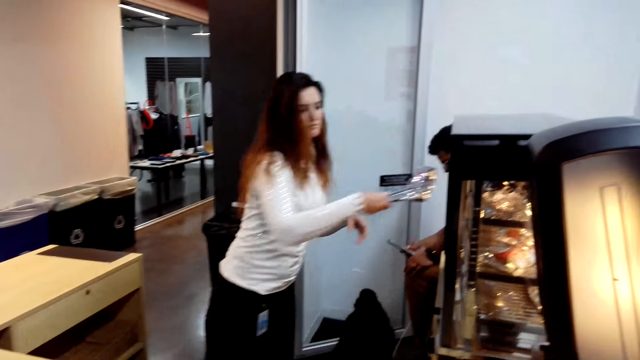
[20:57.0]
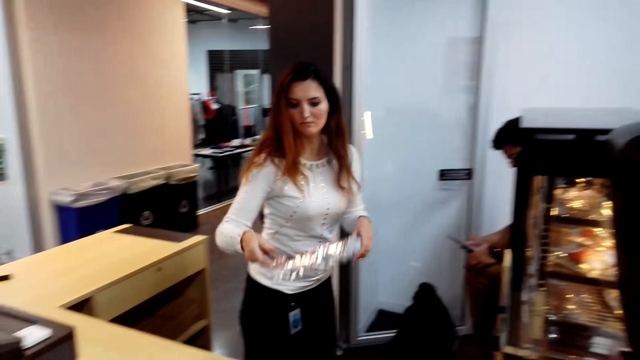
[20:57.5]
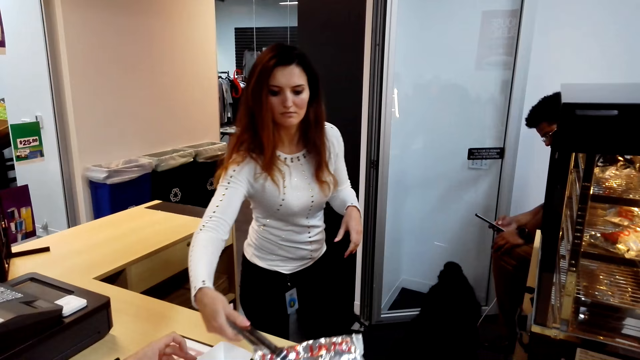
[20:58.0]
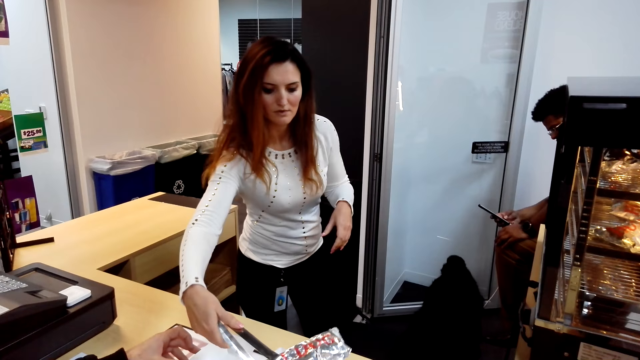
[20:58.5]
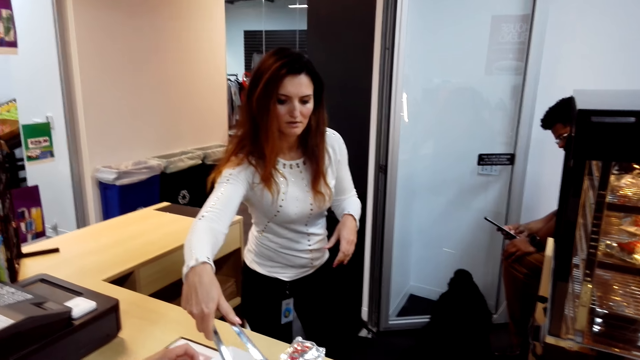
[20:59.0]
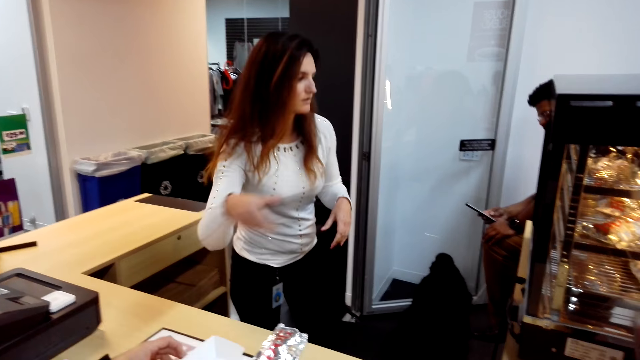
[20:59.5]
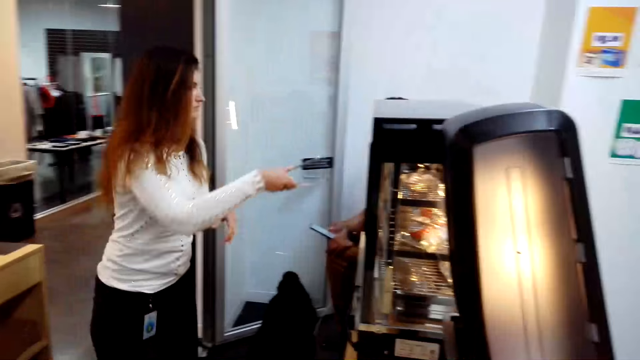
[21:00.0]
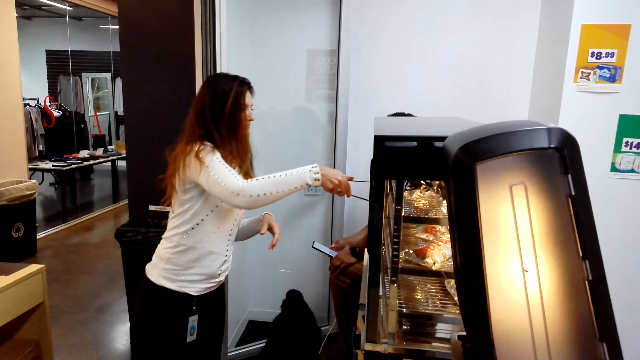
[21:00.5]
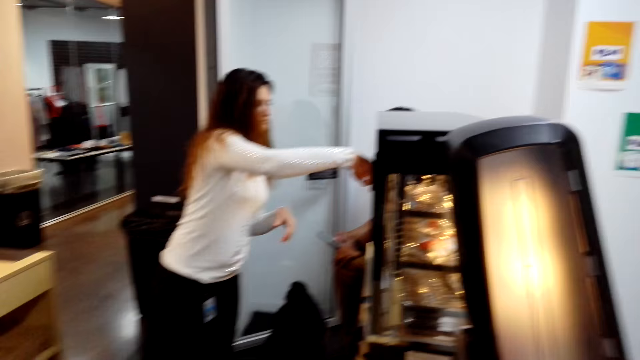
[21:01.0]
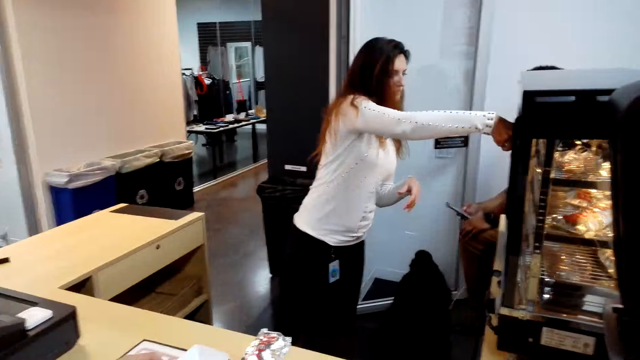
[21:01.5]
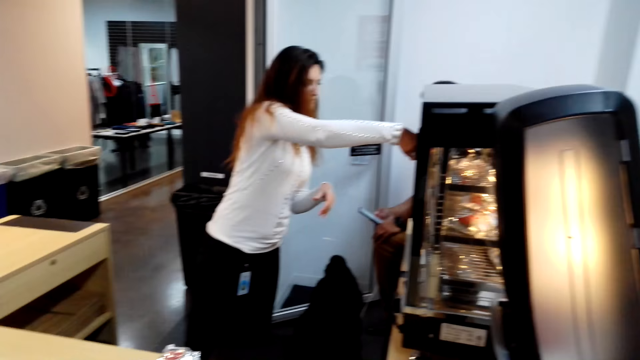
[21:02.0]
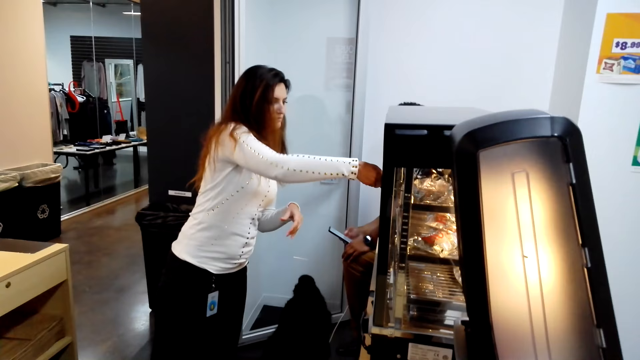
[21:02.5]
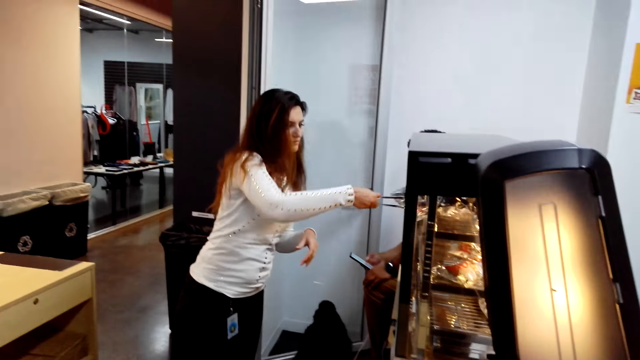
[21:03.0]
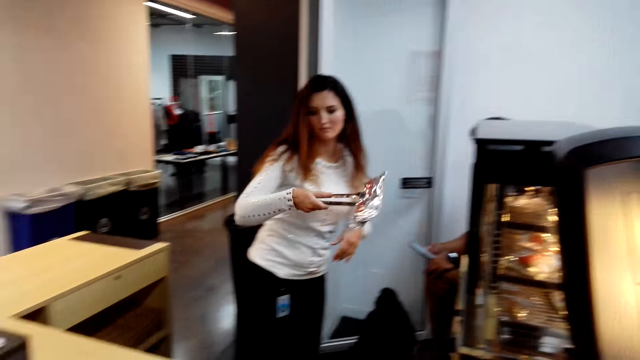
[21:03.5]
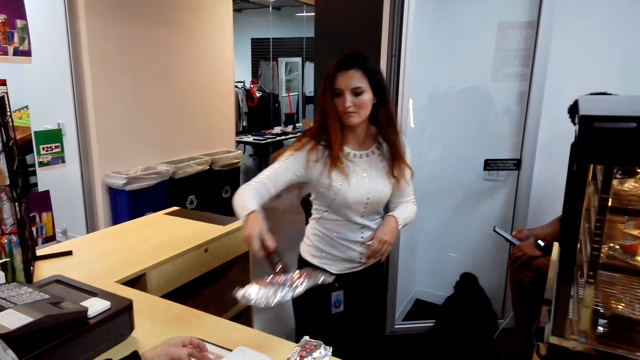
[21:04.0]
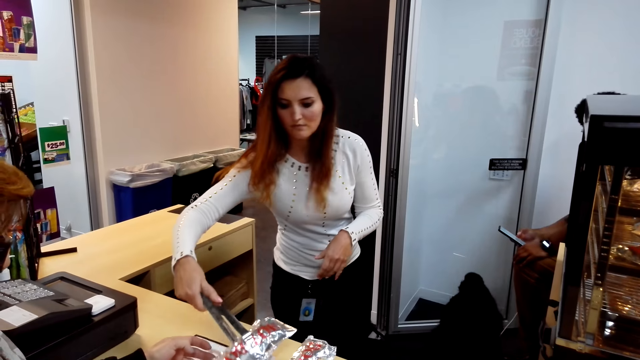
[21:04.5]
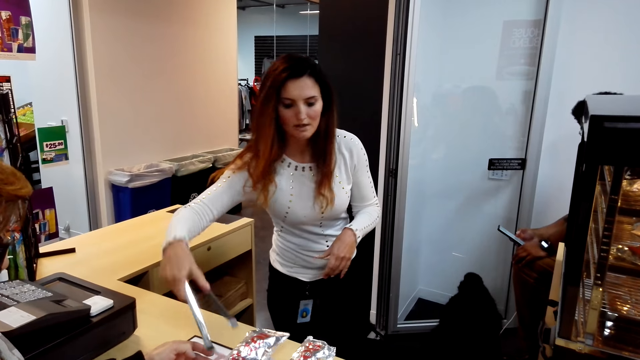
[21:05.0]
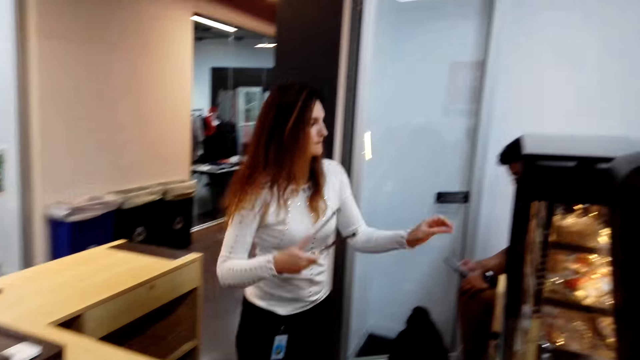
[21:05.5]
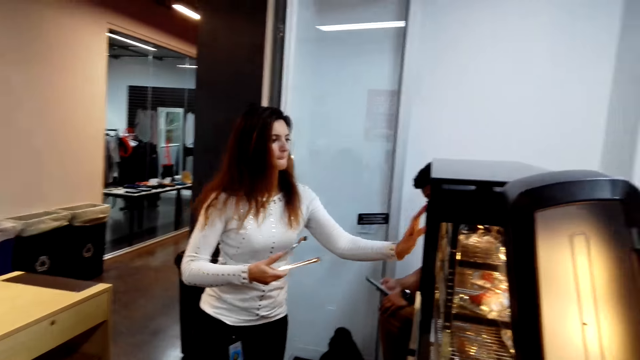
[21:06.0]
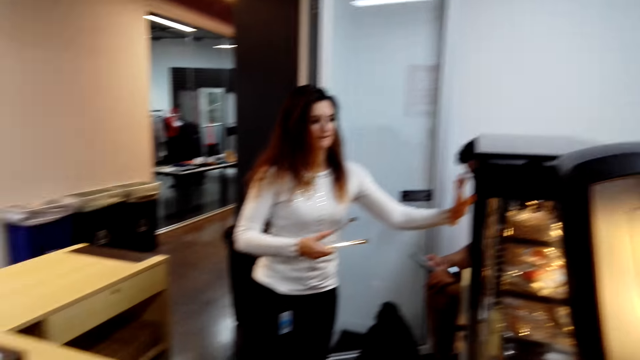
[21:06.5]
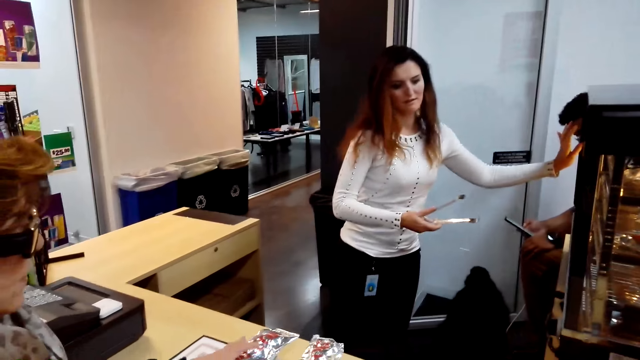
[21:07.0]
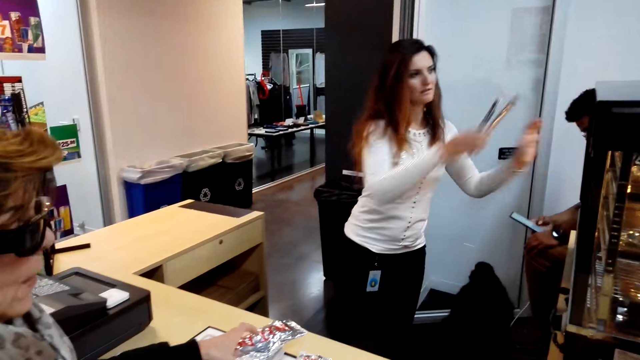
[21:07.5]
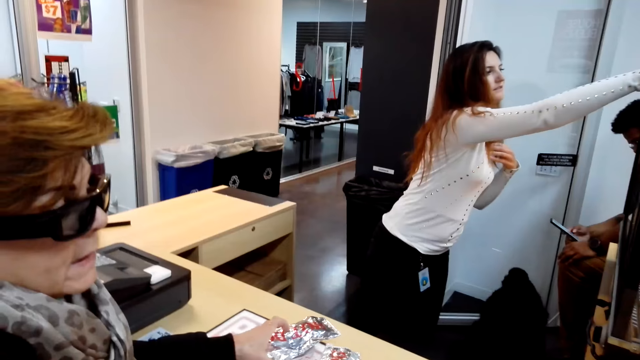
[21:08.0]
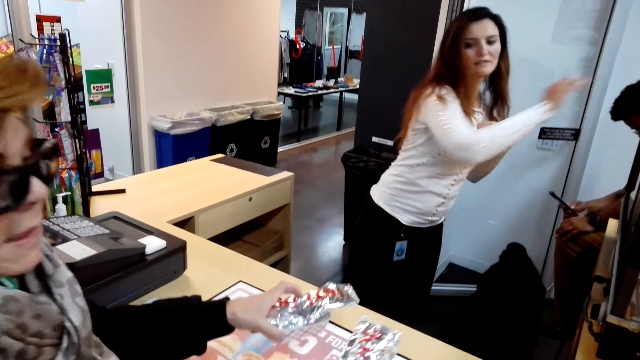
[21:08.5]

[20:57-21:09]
A cashier puts the snack in the plastic container. The cashier picks a snack. The cashier puts the snack in the plastic container. The cashier closes the display counter.

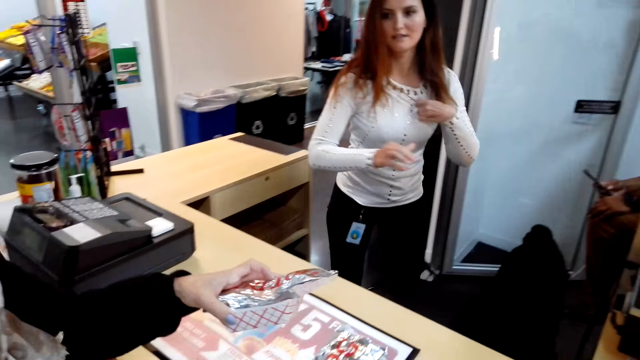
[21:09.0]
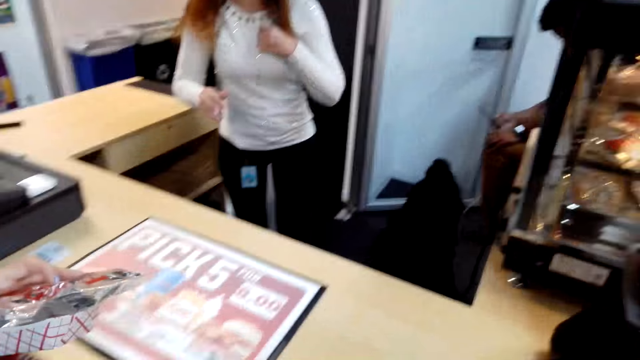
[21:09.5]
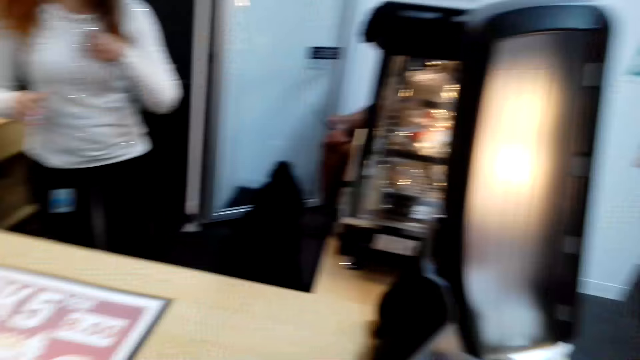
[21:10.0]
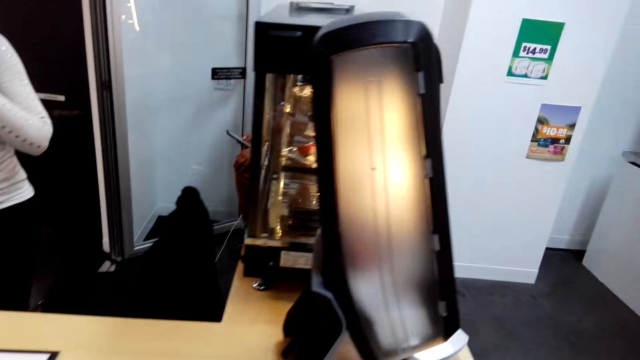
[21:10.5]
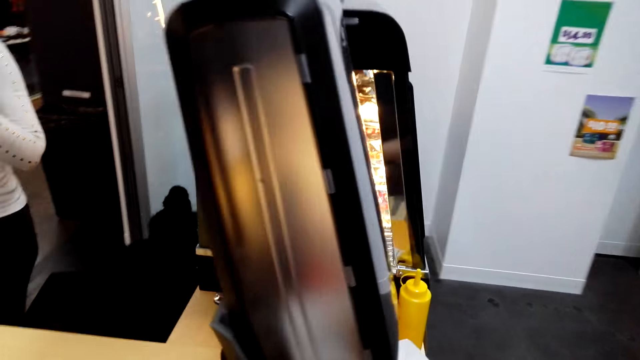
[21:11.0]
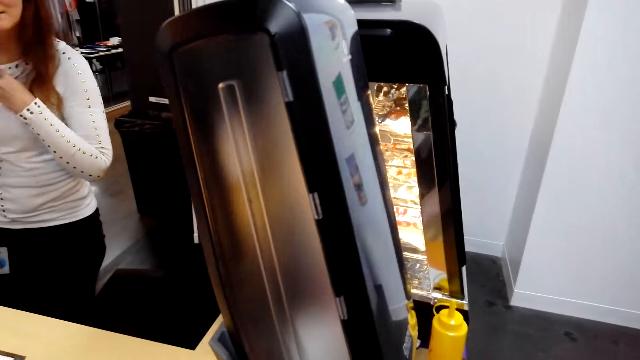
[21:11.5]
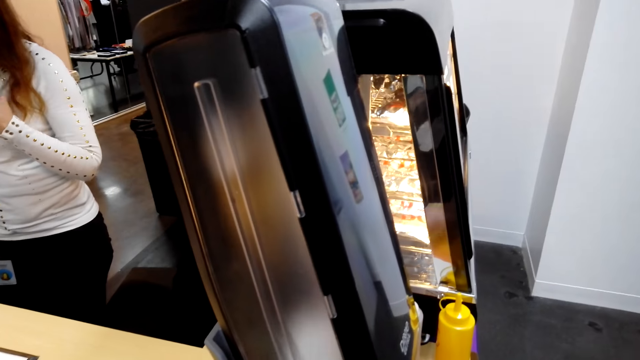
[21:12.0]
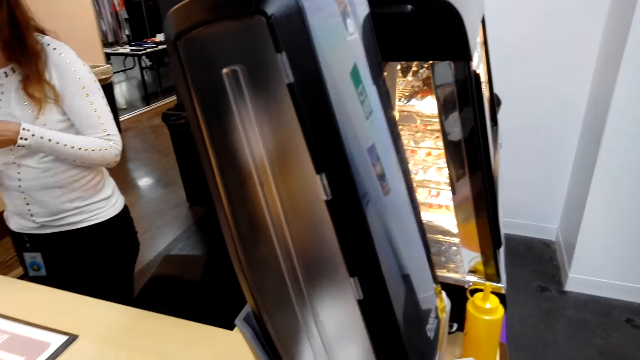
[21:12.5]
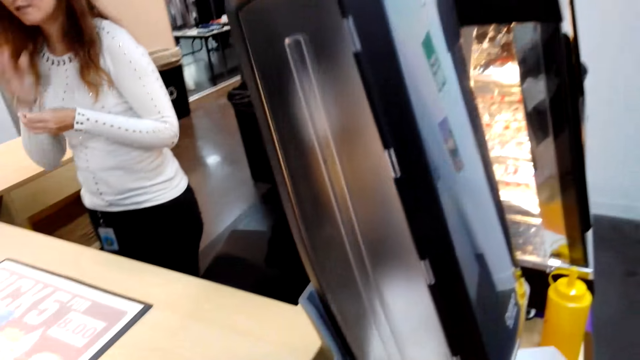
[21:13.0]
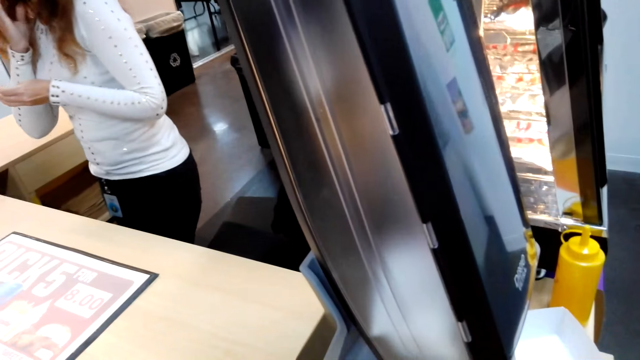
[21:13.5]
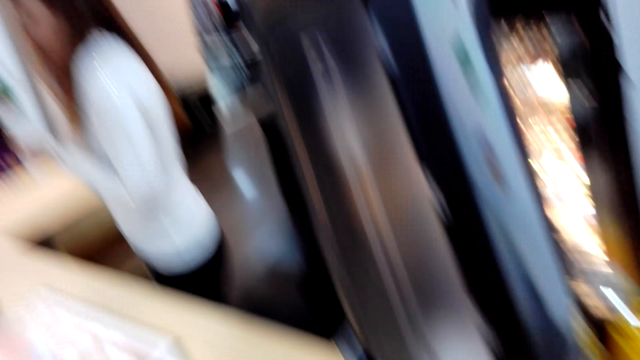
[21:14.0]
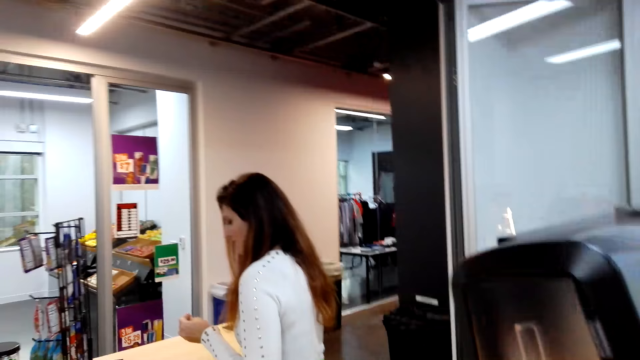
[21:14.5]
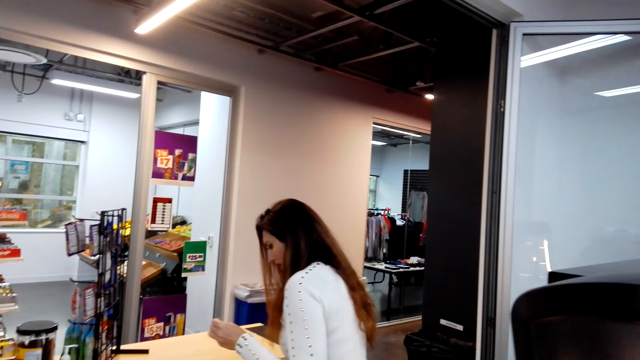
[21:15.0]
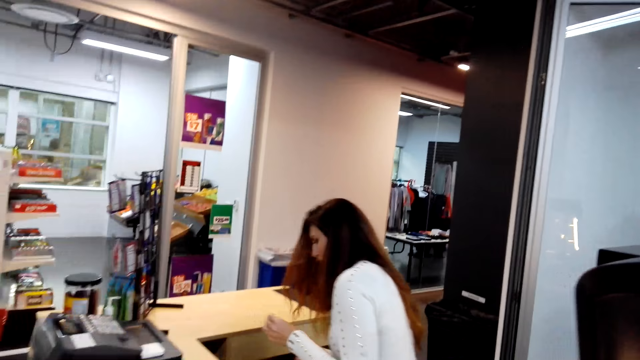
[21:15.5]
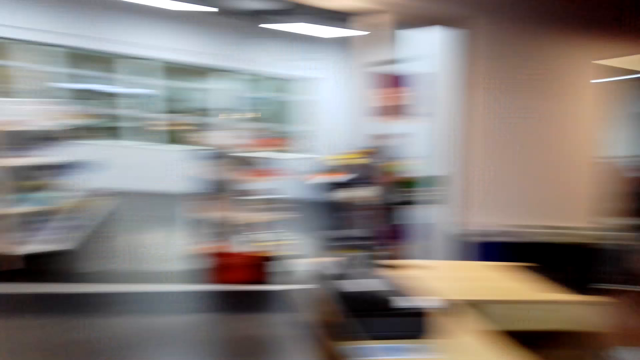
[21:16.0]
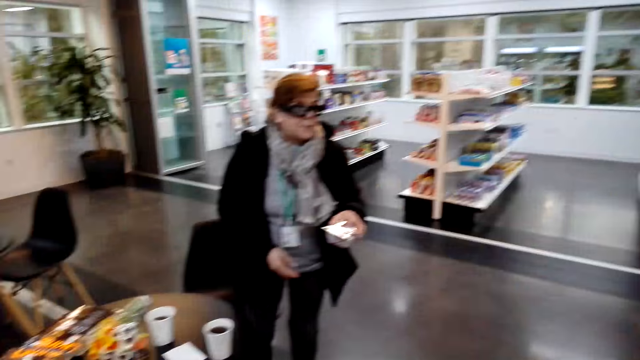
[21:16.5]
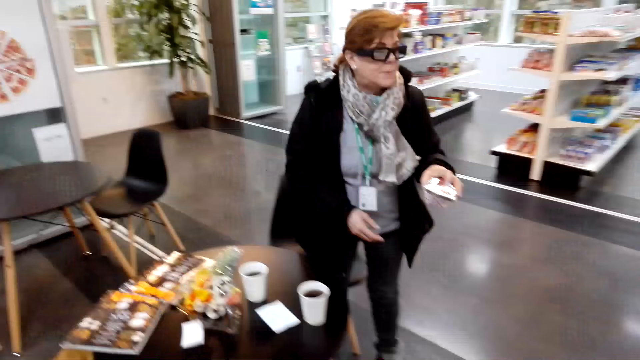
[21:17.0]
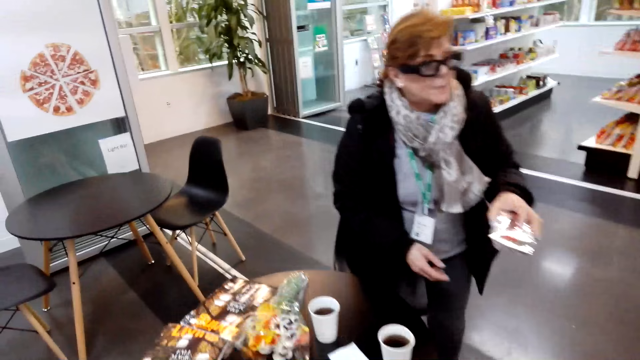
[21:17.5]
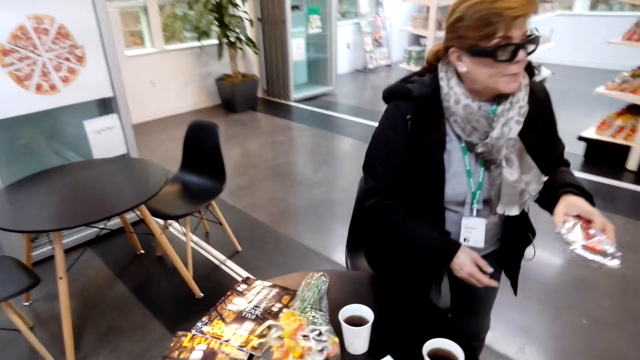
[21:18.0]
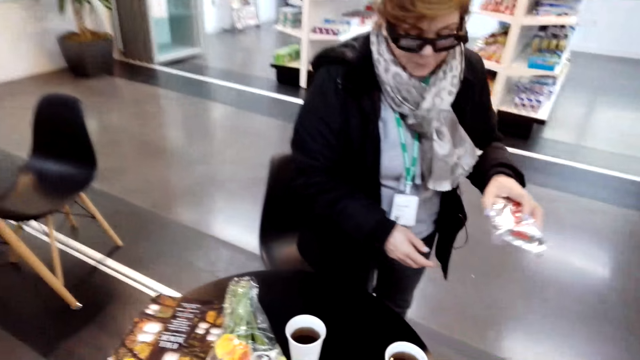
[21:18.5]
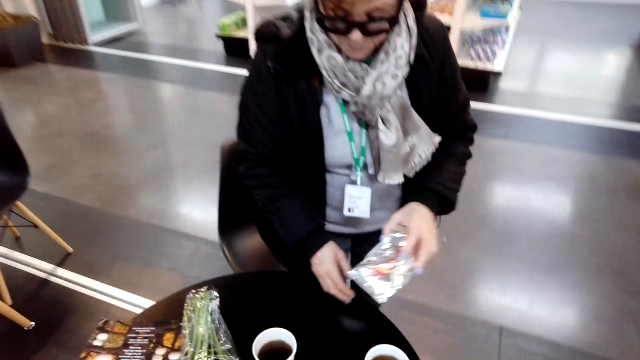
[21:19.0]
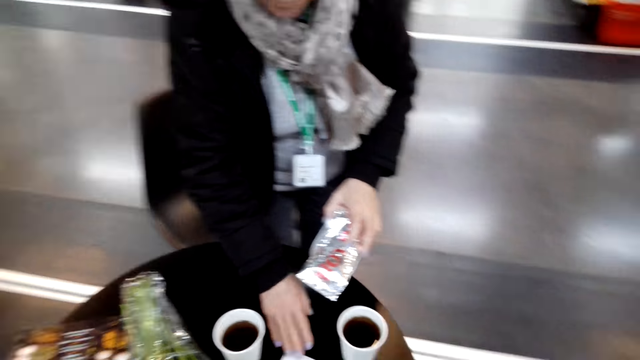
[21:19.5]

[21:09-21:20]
The camera wearer picks the snack. A woman picks a snack. The camera wearer walks around the room and looks around. They turn around.
